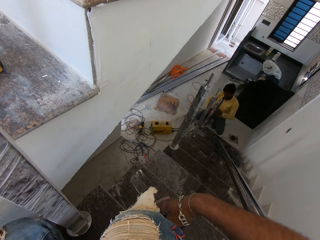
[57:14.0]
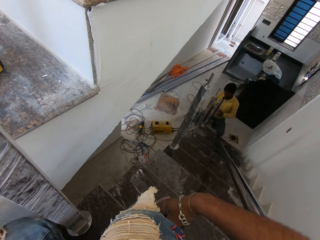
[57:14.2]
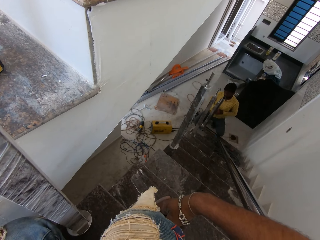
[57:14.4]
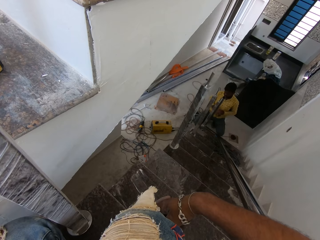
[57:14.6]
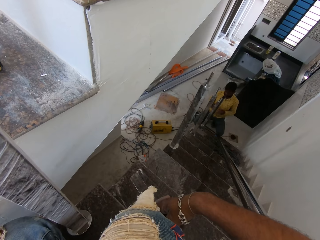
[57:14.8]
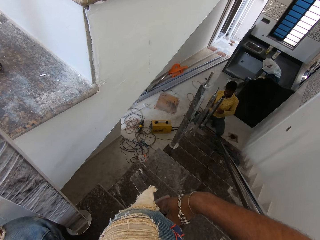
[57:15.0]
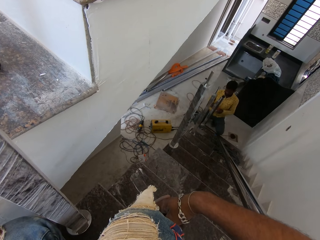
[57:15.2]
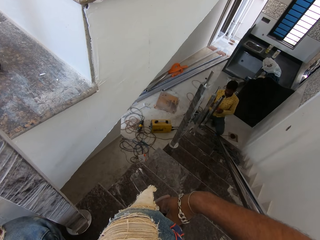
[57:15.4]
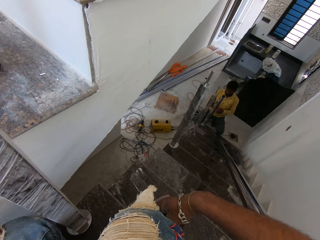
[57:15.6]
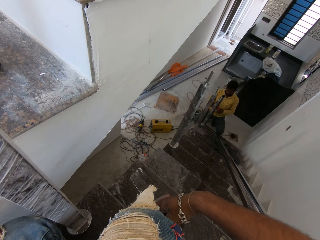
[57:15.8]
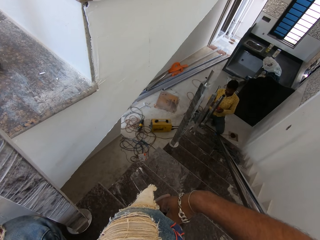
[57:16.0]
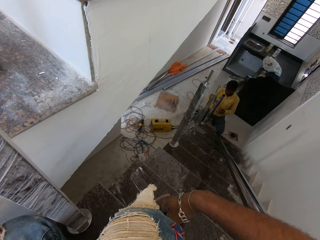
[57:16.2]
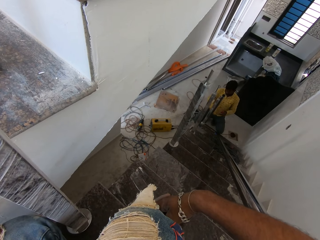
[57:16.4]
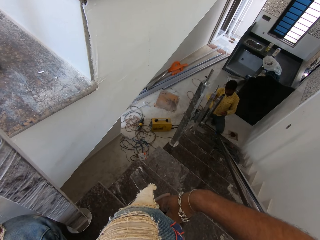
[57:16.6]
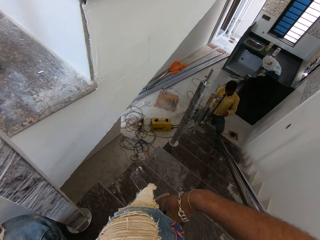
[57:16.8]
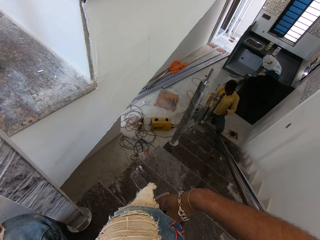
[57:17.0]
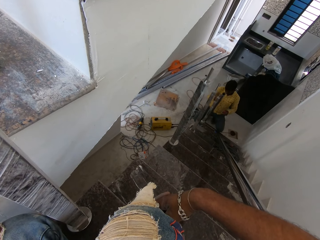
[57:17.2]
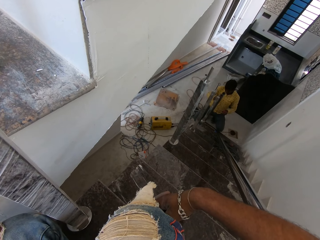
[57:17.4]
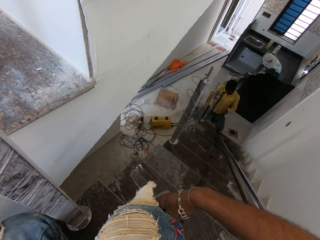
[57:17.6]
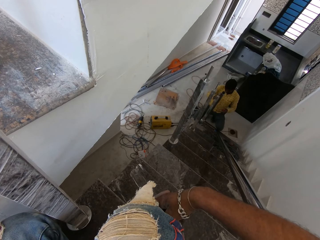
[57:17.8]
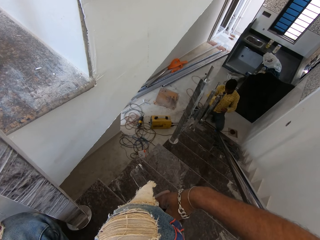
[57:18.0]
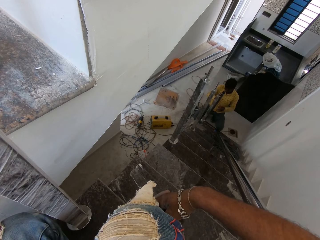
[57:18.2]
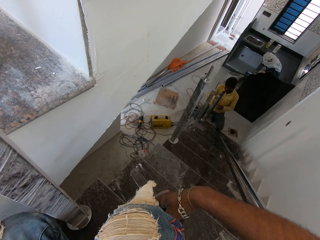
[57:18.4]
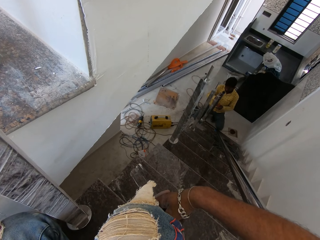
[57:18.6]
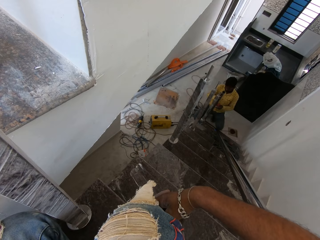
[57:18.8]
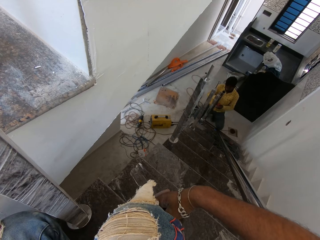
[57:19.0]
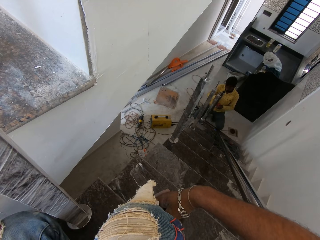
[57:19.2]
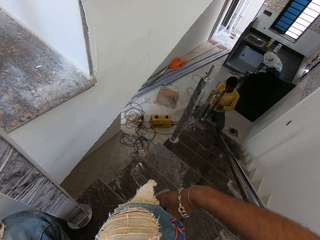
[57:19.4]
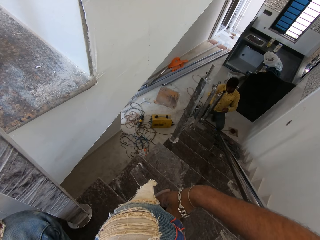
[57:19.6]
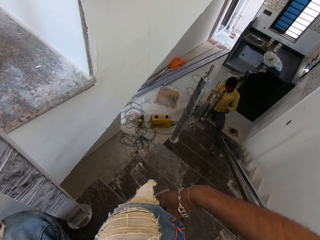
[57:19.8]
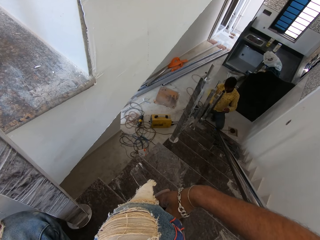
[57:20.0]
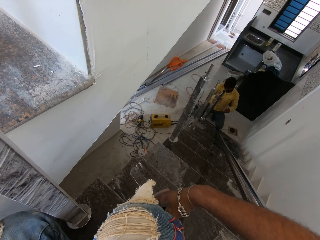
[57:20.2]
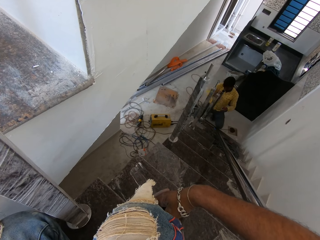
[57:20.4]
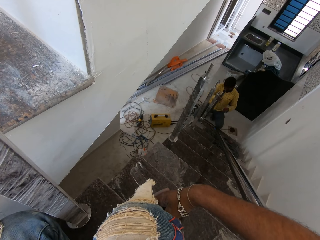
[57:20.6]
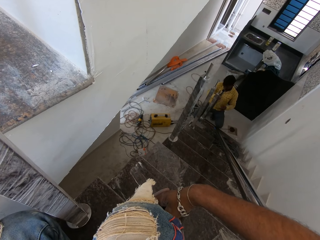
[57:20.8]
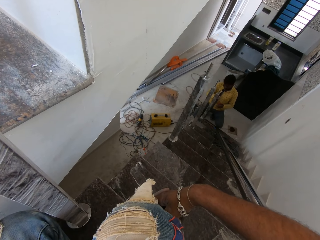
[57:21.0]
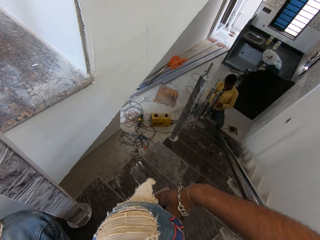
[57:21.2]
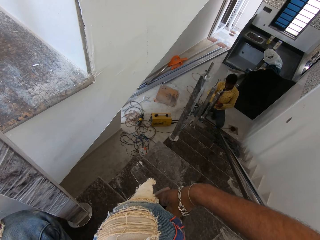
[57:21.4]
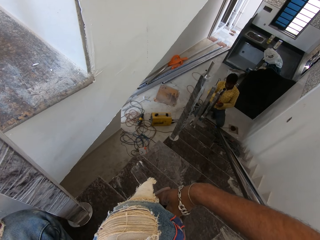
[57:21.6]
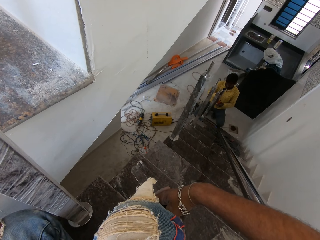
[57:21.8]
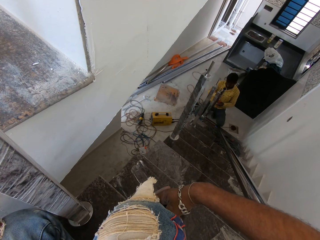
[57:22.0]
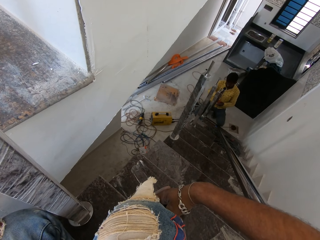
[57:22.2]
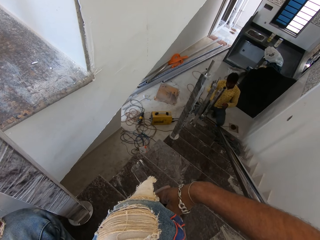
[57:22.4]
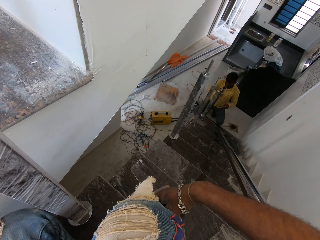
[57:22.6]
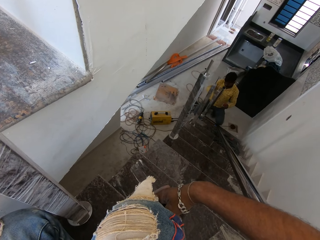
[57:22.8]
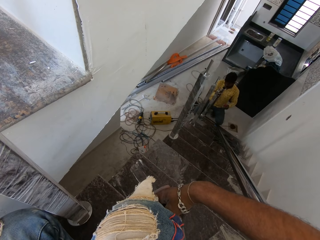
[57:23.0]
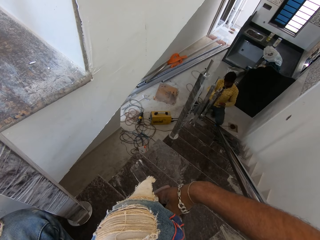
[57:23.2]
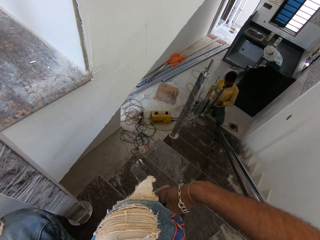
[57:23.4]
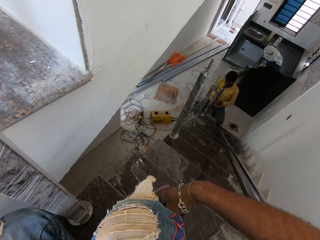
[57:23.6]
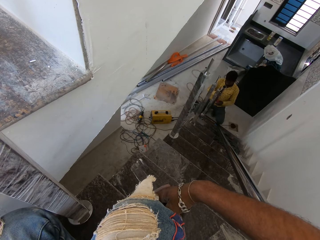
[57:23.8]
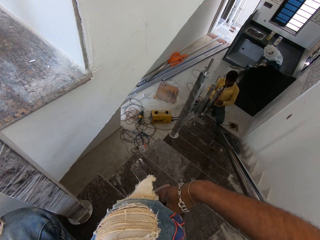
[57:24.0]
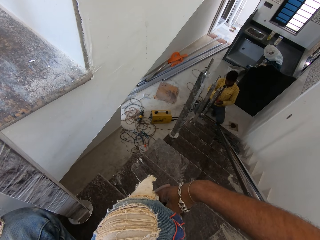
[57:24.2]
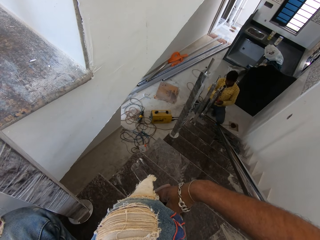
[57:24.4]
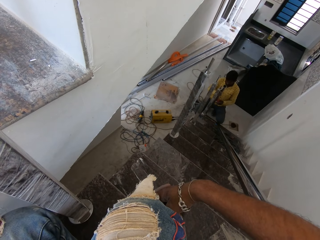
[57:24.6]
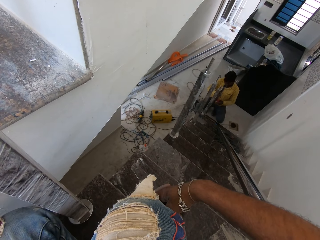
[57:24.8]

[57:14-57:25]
The man holds something with both hands. The man hits the hollow steel rod or metal bar with his right hand. The man holds the metal bar with the right hand. The man hits the metal bar with the right hand. The man holds the metal bar with the left hand.

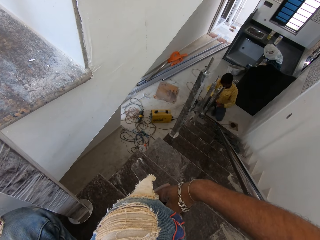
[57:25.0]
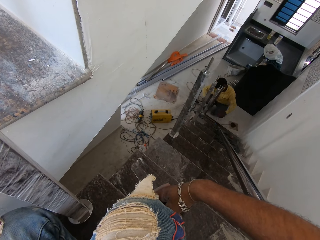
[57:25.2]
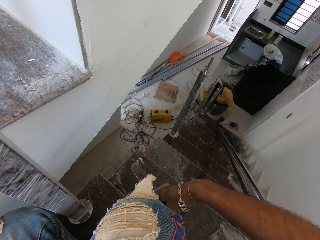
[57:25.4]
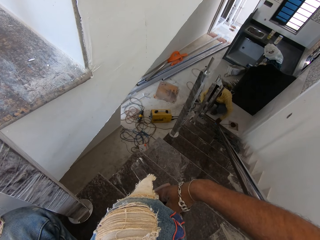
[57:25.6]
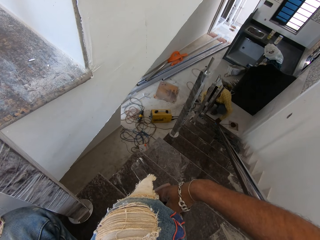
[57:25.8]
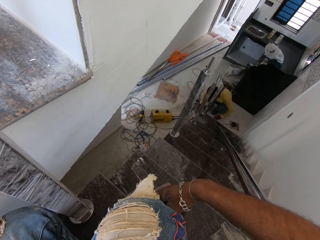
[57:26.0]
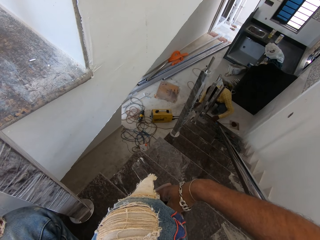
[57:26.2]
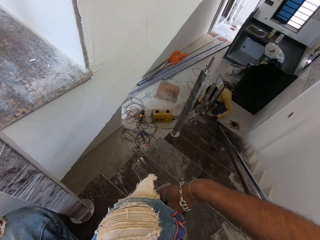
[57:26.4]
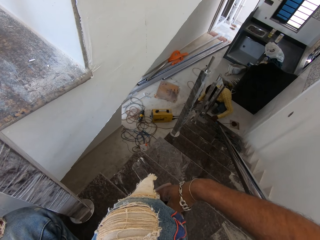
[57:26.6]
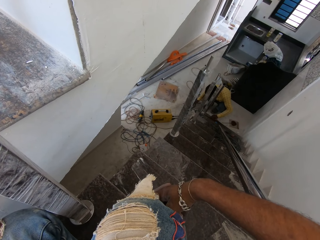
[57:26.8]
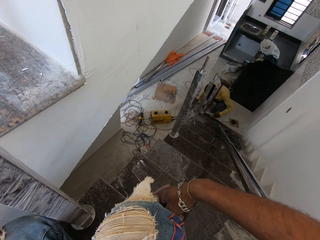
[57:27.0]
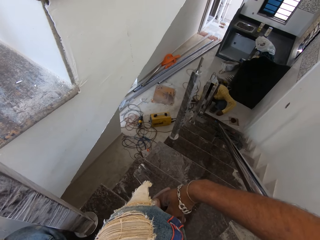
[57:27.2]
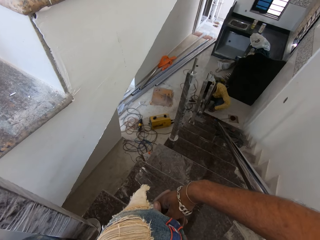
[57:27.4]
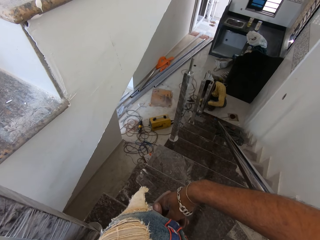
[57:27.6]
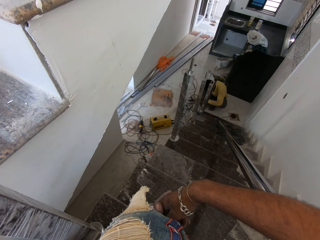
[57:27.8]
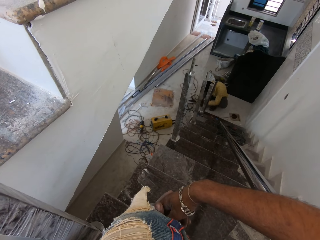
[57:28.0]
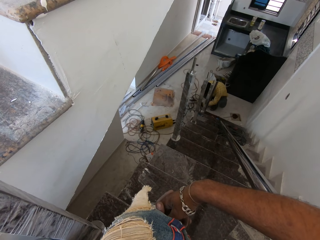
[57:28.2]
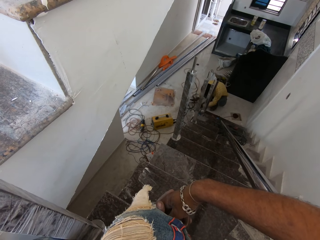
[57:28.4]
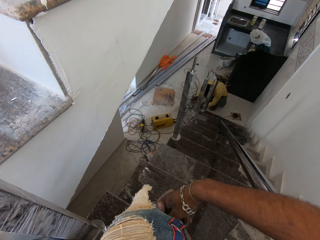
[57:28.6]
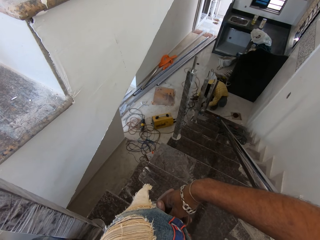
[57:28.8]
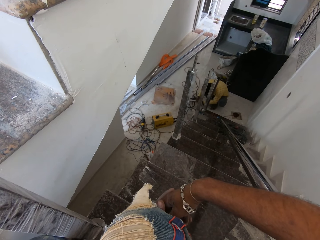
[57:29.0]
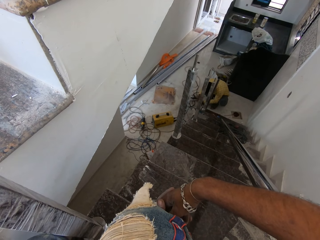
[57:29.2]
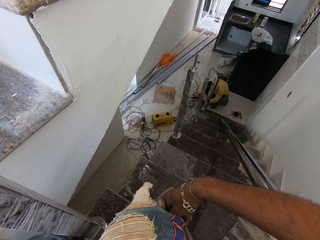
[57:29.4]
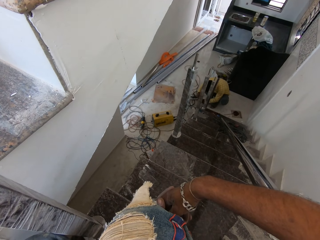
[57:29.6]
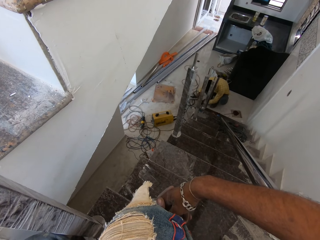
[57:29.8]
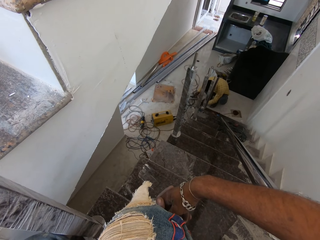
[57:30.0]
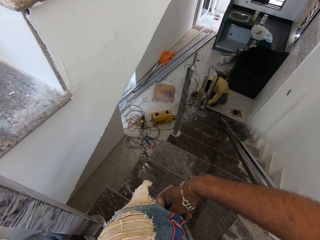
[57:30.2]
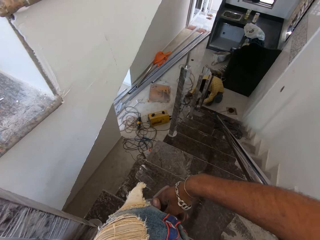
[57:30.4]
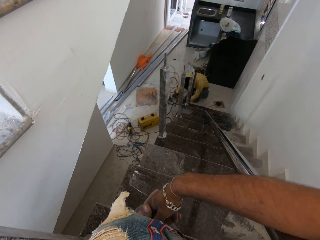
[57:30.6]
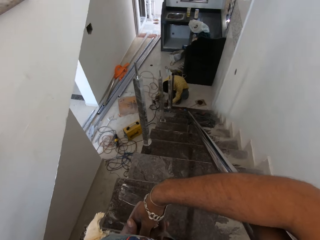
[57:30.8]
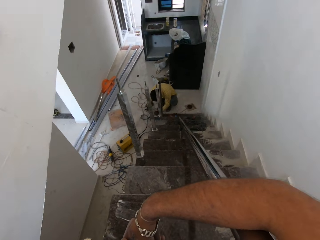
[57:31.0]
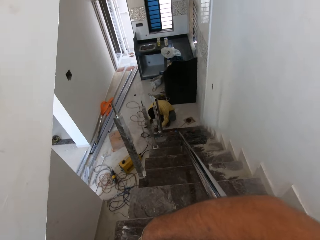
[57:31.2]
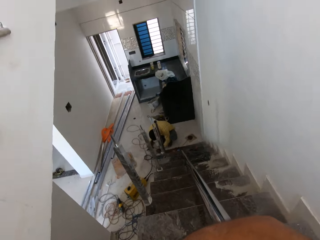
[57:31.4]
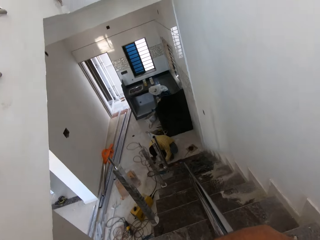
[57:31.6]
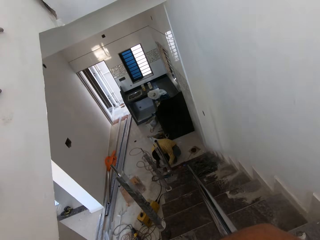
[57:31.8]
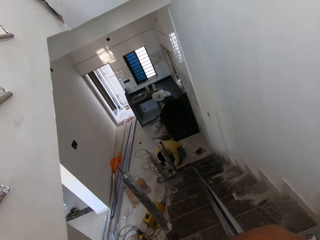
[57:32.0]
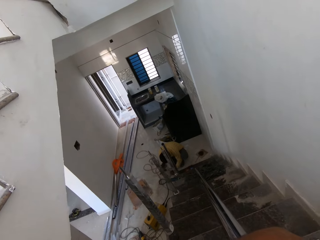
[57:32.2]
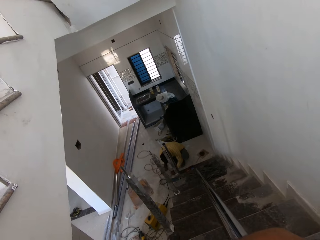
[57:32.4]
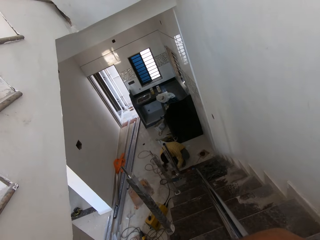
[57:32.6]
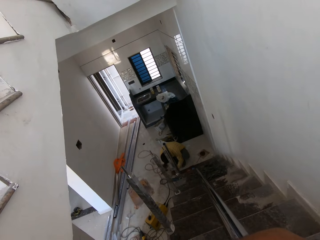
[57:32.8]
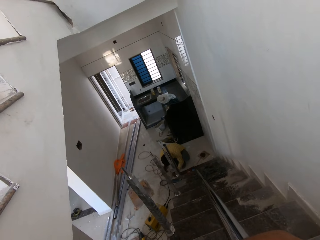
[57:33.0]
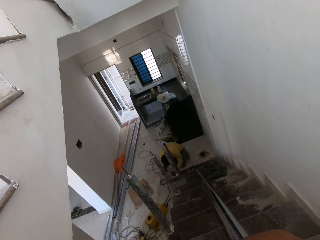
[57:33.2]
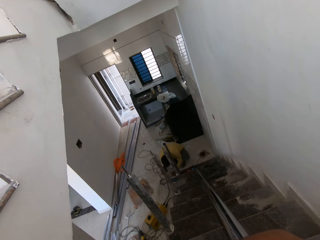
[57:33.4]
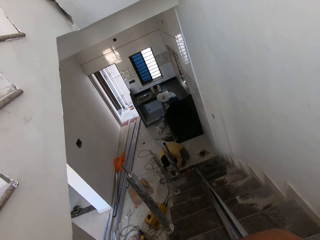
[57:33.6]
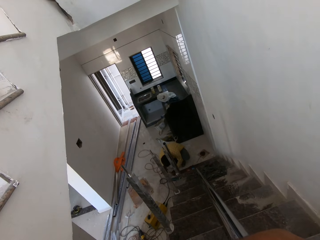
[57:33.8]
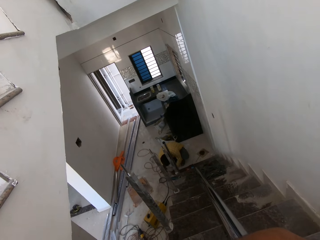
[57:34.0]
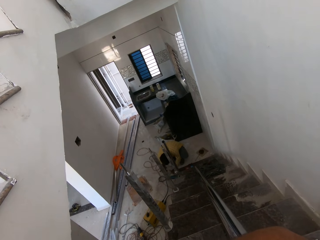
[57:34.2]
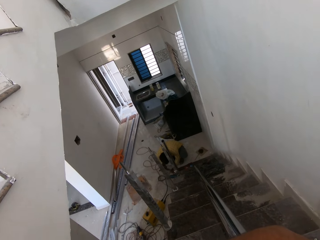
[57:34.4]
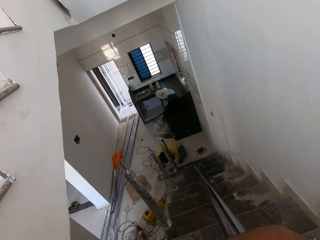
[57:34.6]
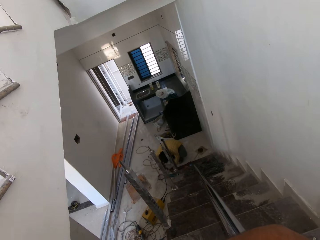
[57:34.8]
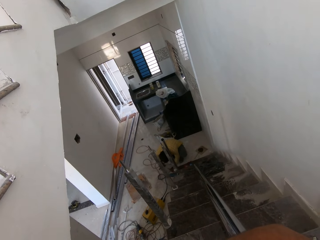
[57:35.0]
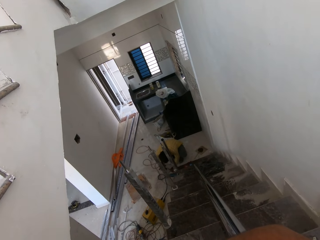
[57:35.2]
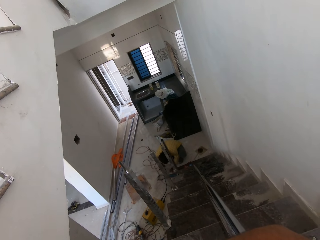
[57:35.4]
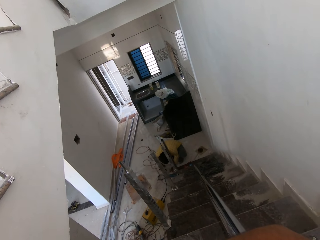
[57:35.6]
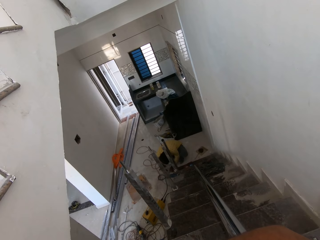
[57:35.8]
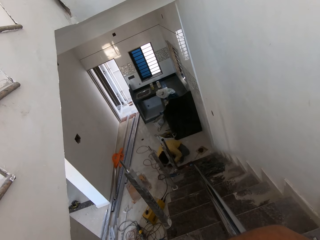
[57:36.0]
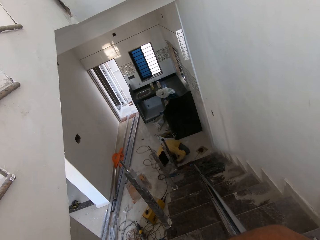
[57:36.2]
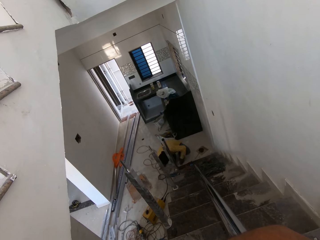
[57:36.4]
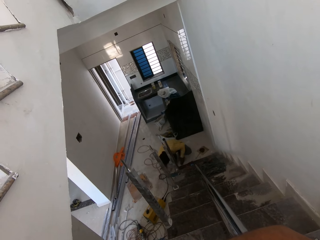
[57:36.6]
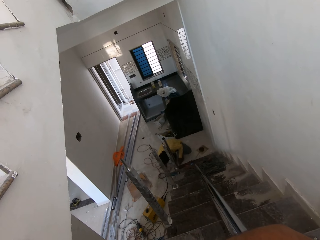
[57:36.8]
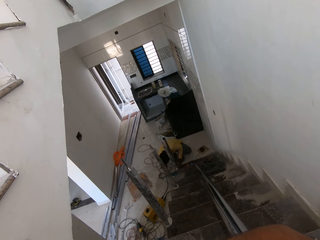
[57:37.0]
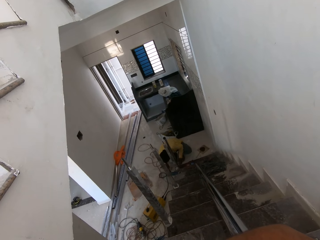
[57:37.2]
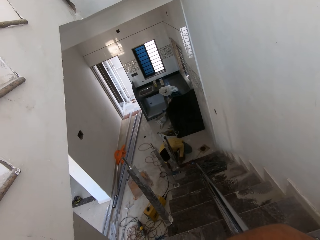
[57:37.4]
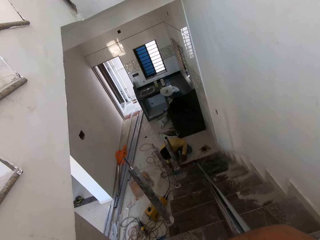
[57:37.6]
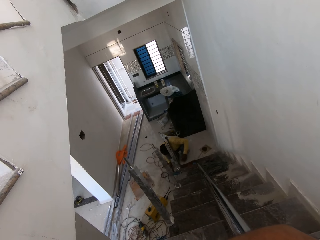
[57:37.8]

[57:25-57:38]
The man bends, and searches something among the metals. The man takes the hammer from the ground with his right hand. The man hammers a nail on the hole with the hammer in his right hand. The man hits the metal bar with the right hand. The man moves something in the floor.
